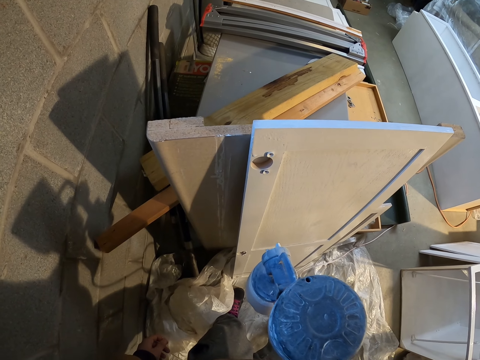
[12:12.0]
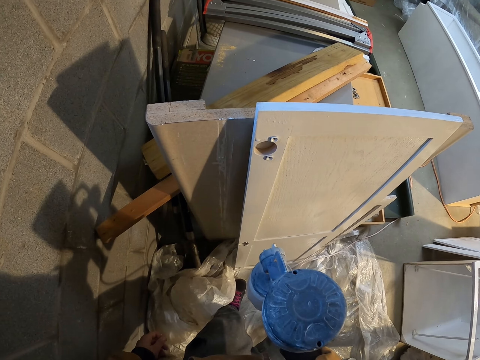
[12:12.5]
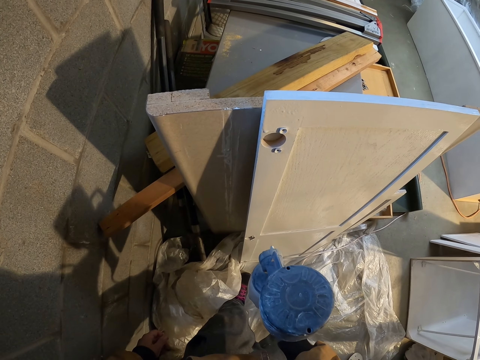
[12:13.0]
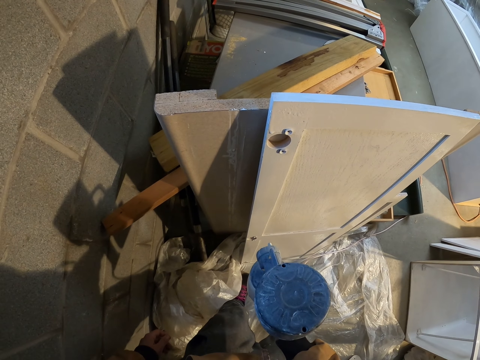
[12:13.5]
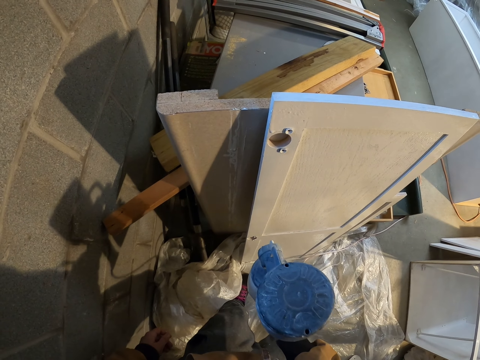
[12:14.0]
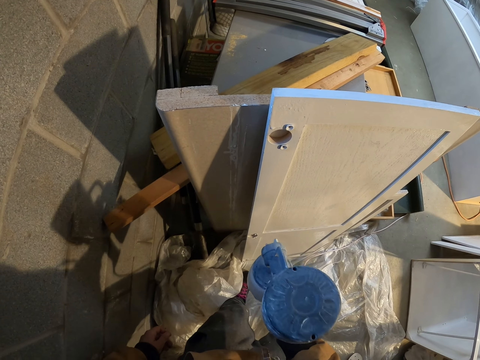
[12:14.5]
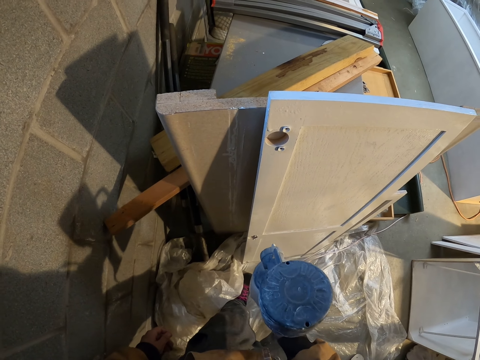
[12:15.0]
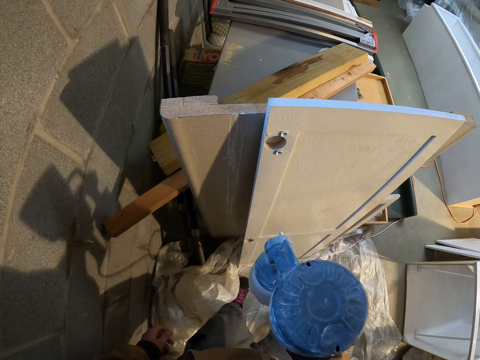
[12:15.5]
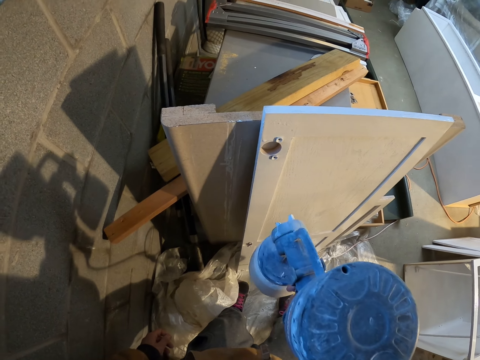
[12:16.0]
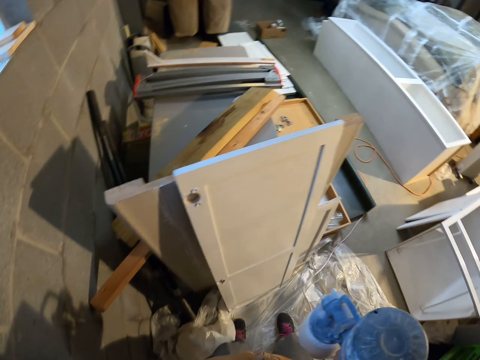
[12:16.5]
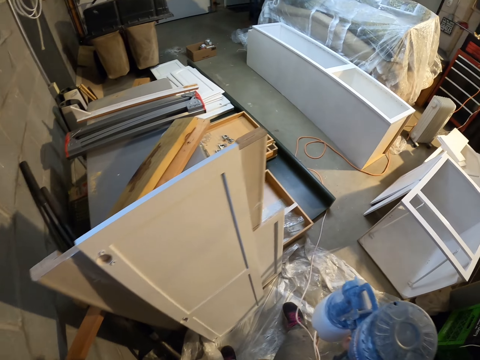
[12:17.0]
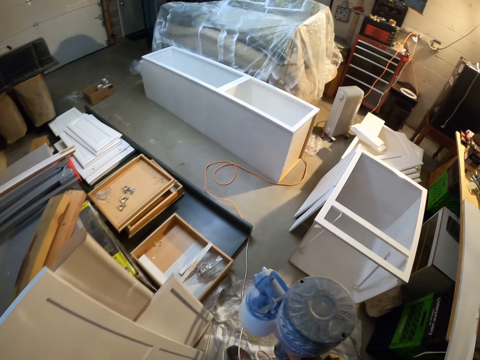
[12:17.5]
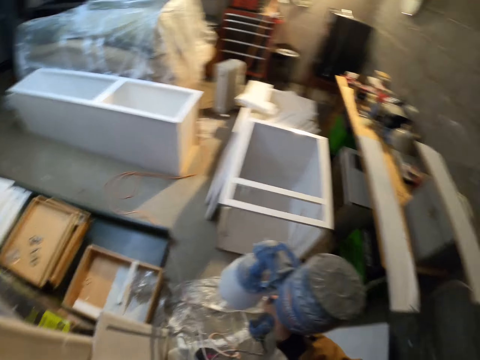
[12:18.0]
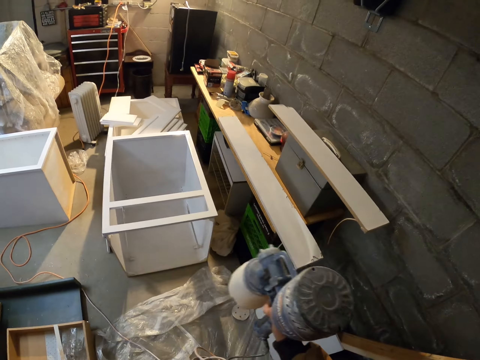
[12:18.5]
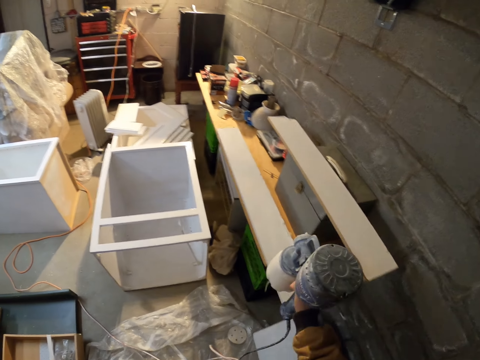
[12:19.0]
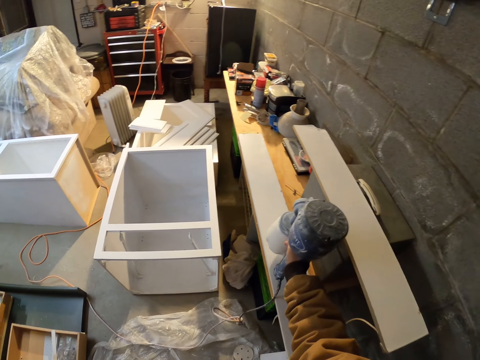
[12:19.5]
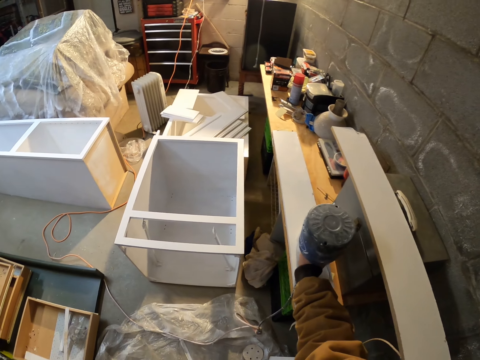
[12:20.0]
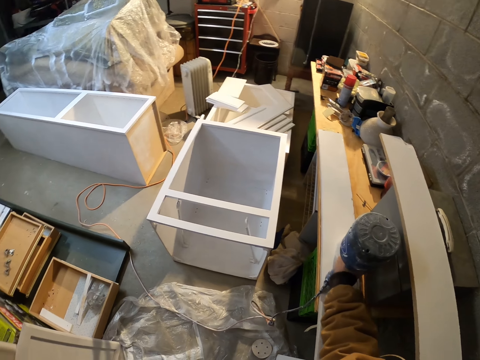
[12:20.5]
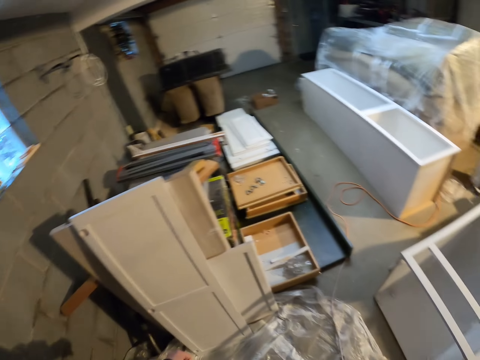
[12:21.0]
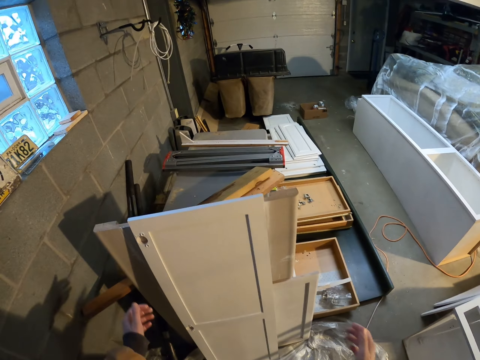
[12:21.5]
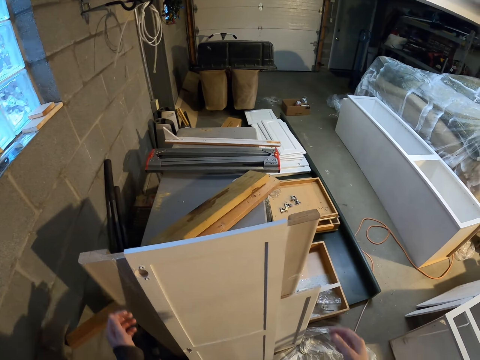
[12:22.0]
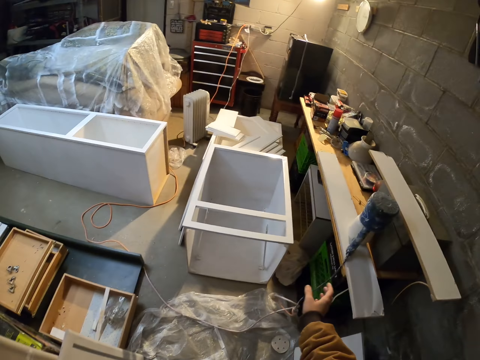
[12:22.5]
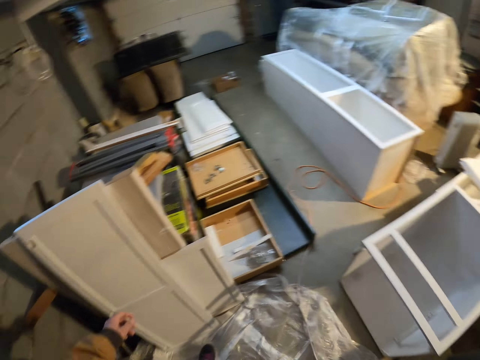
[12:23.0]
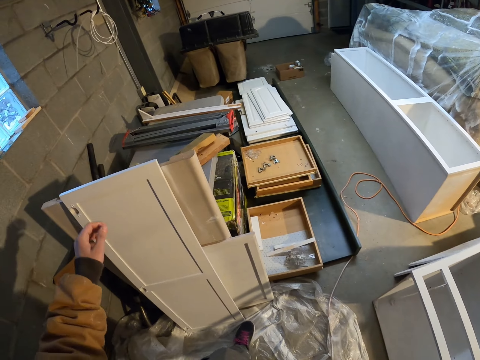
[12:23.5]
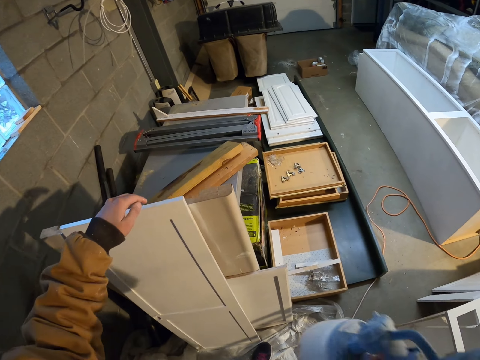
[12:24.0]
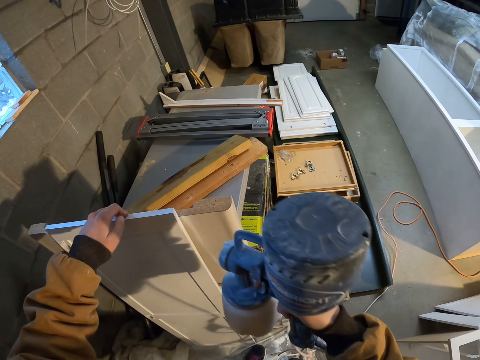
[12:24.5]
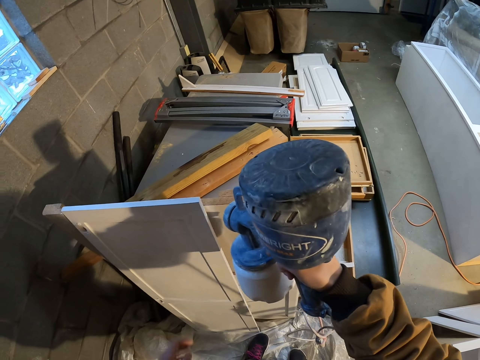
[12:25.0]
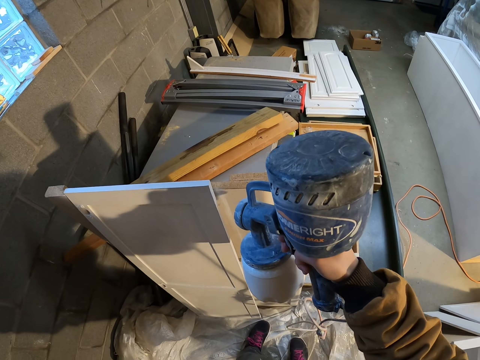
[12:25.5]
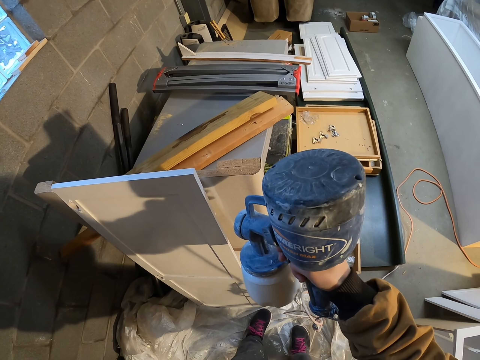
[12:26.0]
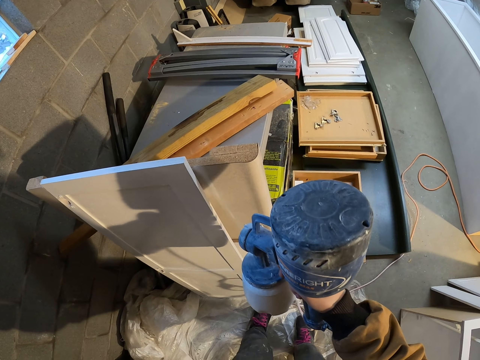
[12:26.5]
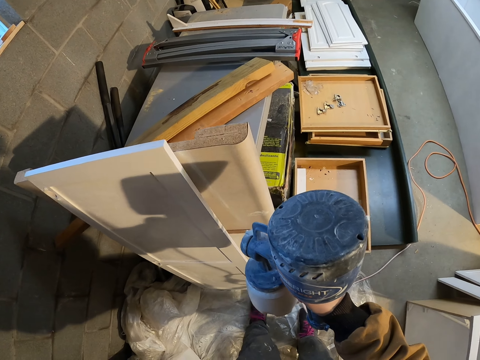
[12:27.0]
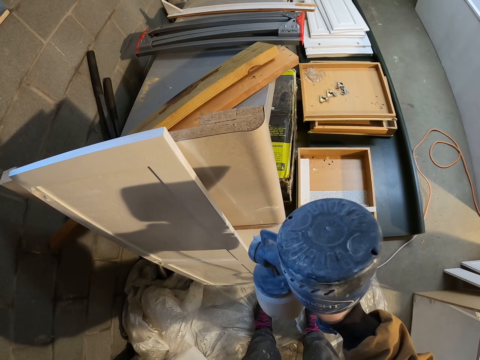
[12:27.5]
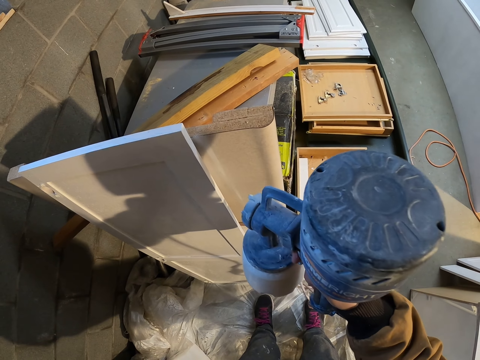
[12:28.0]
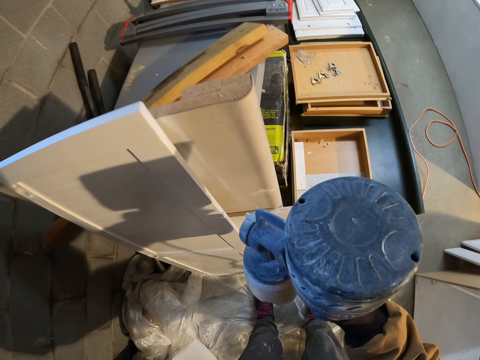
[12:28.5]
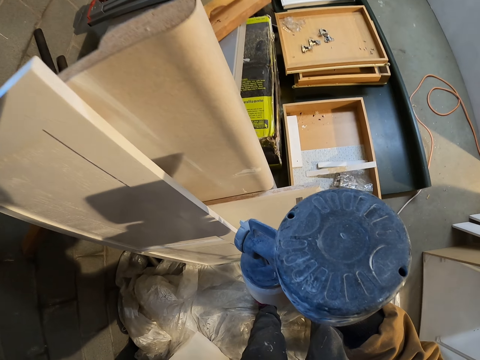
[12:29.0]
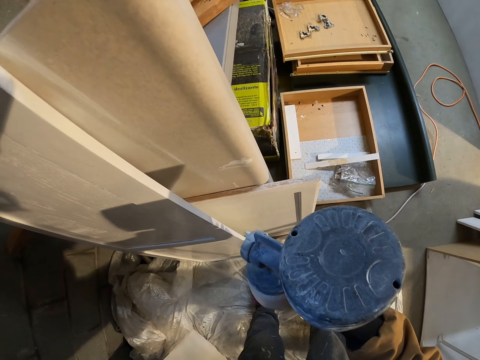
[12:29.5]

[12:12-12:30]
The camera wearer moves the leg. They place the paint sprayer on the wood. They turn around and move the hands. They pick up the paint sprayer. They touch the cabinet door. They spray the cabinet door with the paint sprayer.

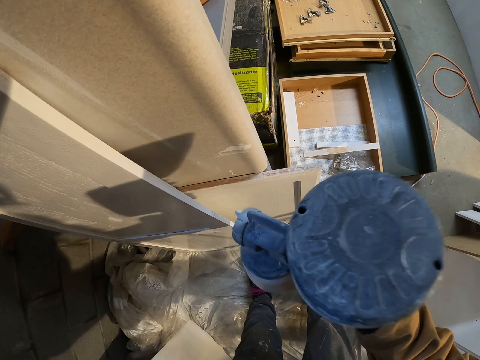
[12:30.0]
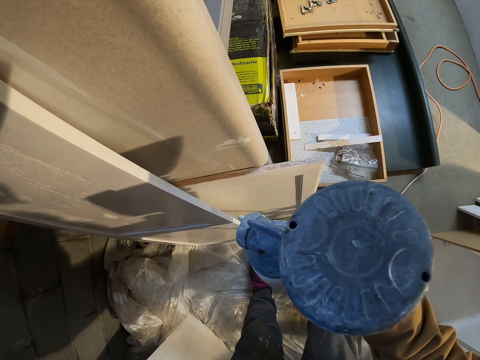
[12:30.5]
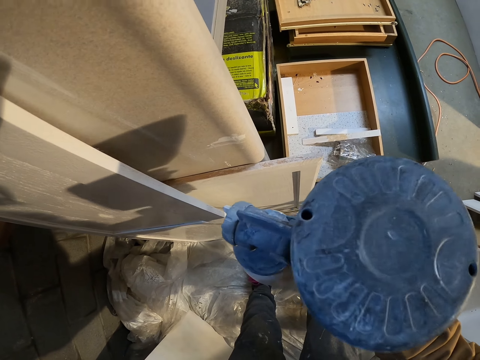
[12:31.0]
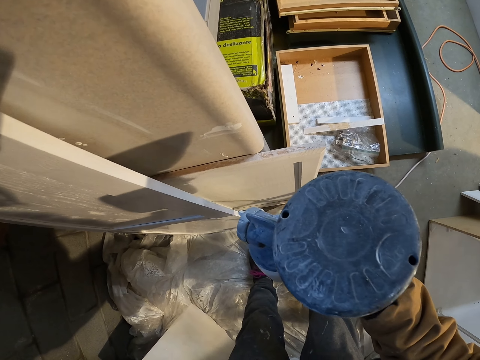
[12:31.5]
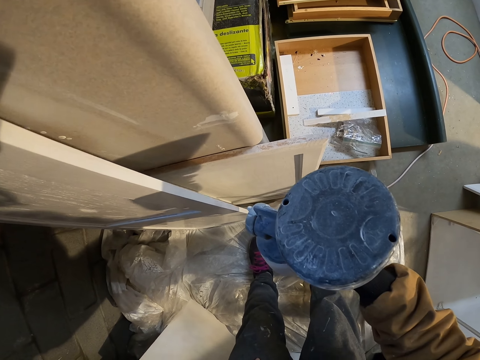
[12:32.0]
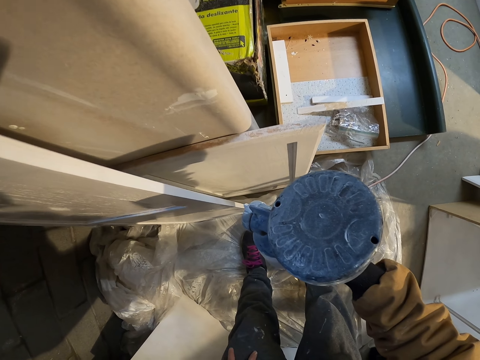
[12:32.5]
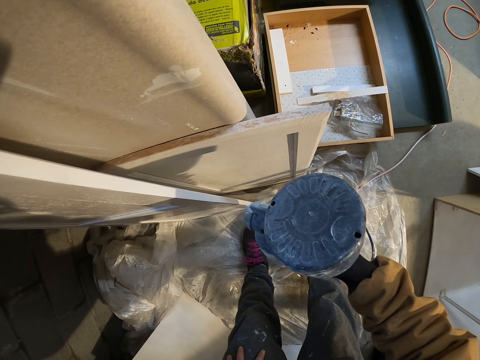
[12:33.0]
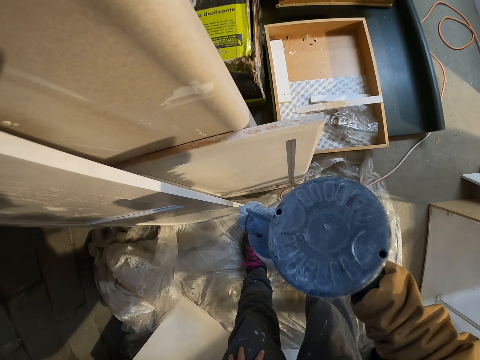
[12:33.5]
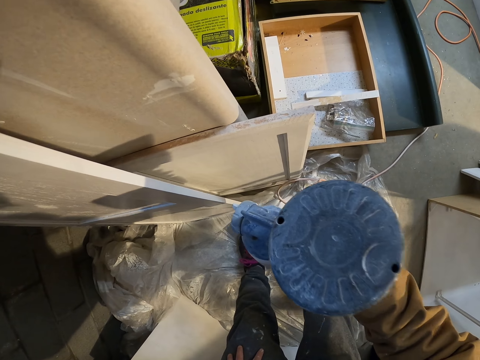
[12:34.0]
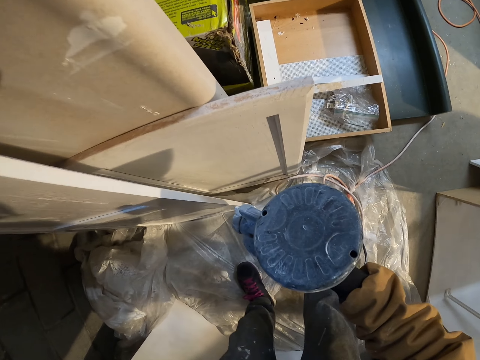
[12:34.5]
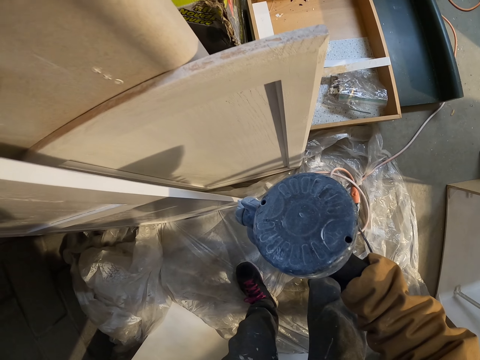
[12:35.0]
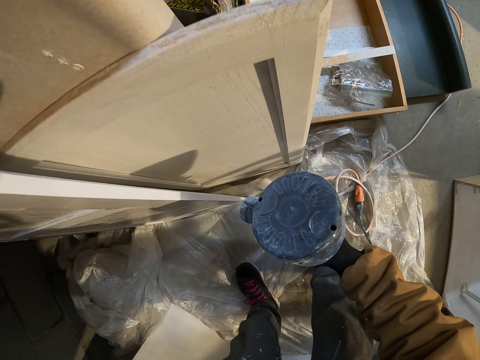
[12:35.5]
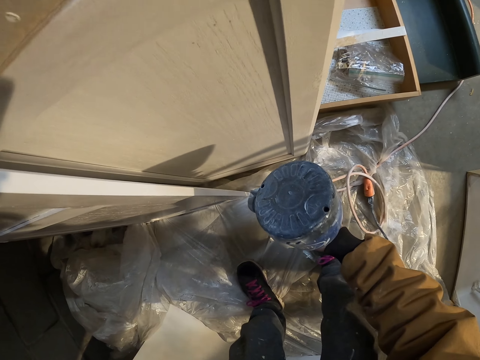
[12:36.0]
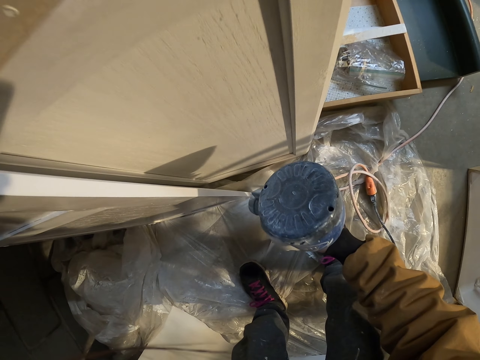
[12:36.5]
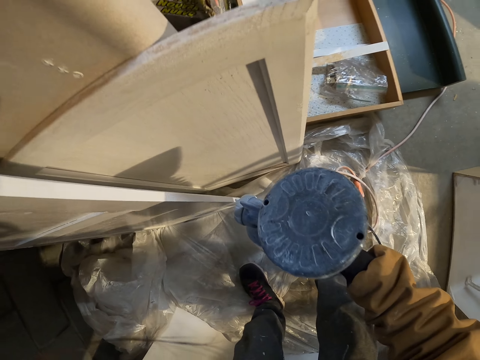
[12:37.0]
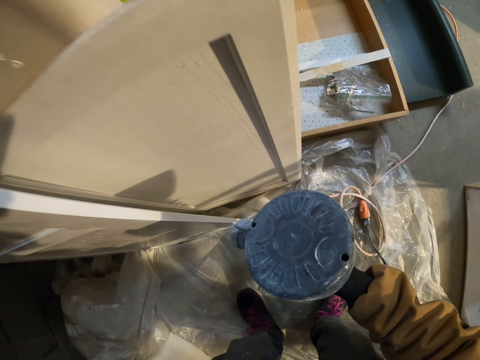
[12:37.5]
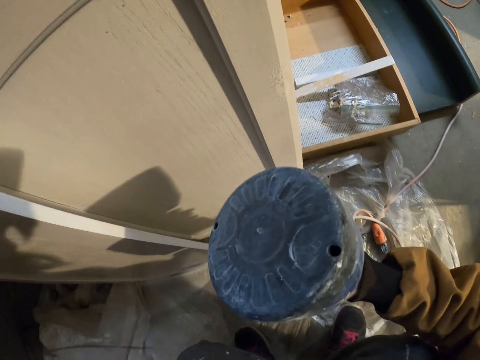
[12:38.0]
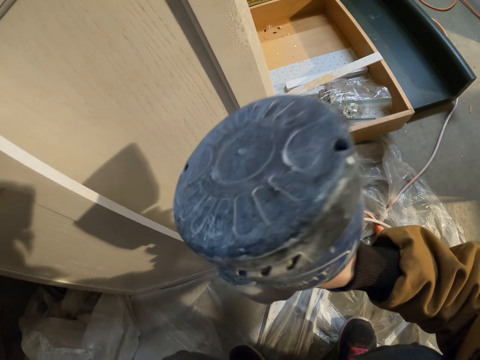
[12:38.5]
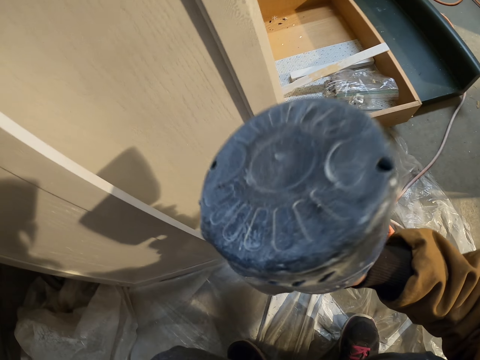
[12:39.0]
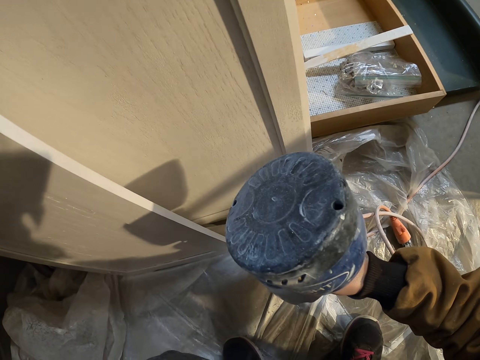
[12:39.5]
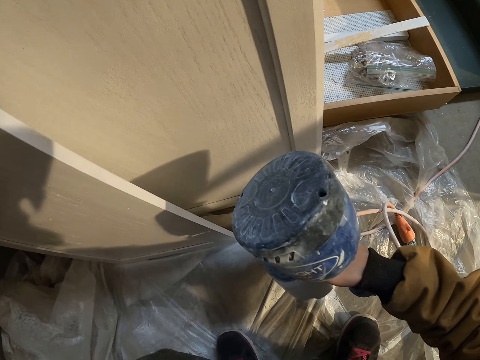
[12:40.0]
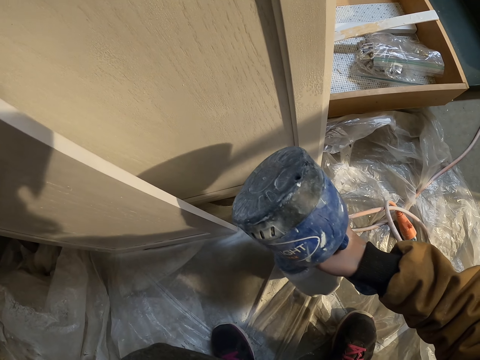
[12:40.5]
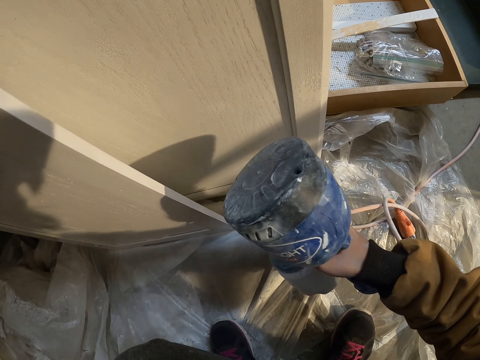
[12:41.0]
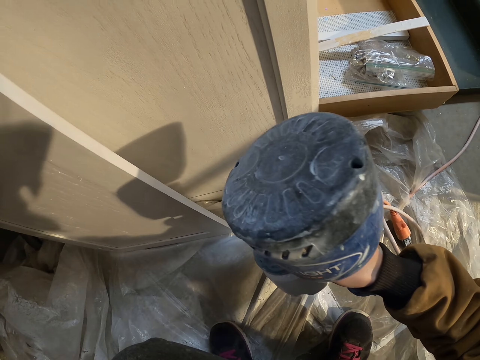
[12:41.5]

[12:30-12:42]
The camera wearer moves the leg. They squat.
